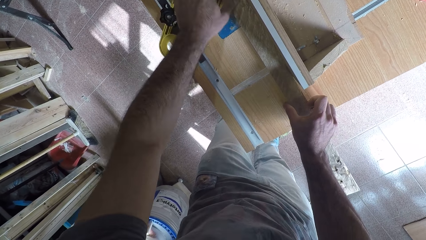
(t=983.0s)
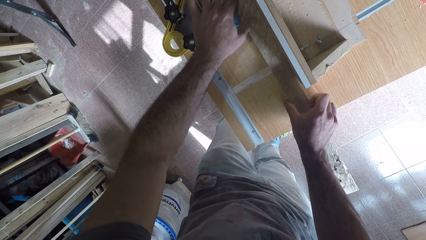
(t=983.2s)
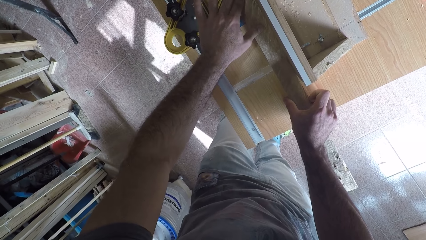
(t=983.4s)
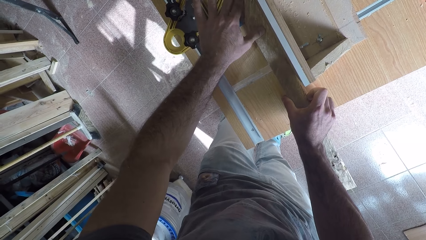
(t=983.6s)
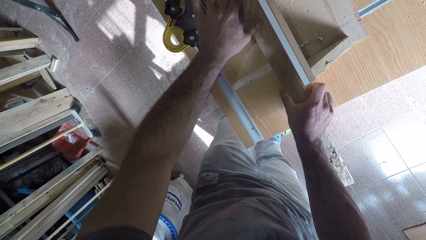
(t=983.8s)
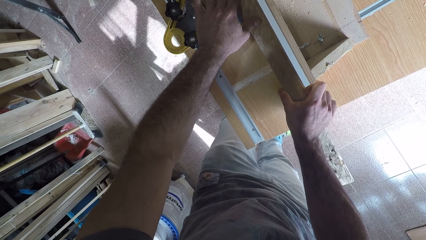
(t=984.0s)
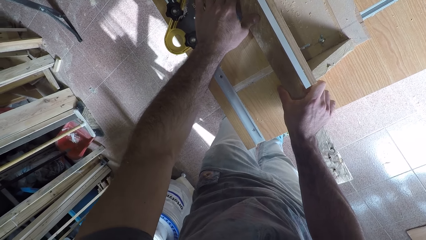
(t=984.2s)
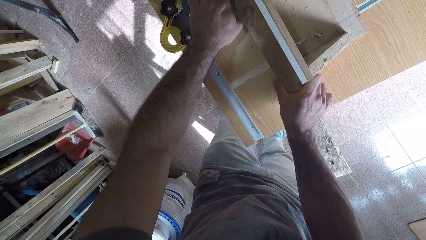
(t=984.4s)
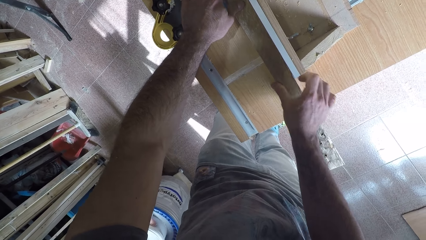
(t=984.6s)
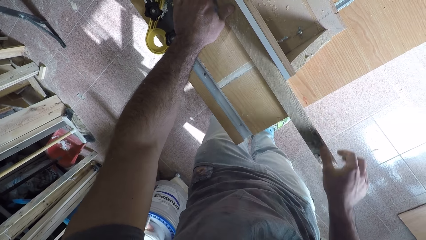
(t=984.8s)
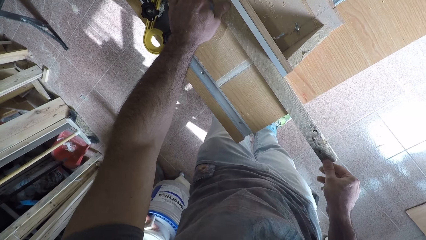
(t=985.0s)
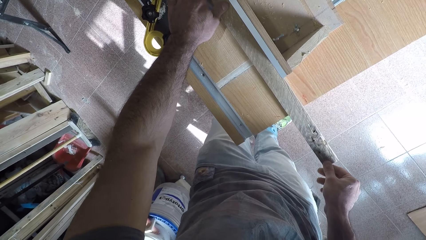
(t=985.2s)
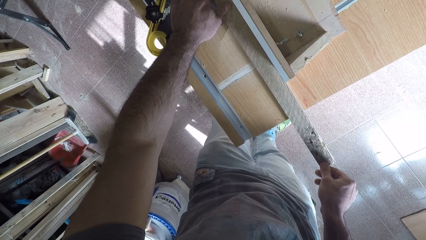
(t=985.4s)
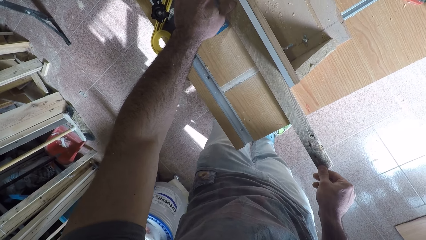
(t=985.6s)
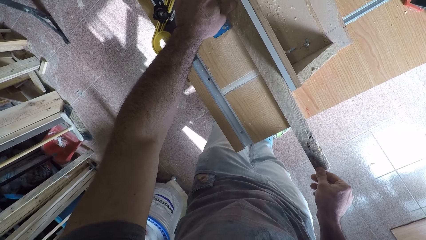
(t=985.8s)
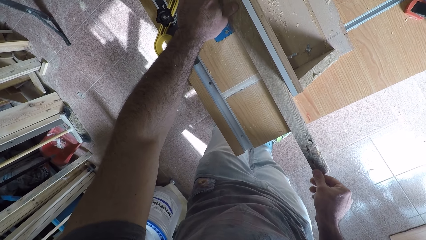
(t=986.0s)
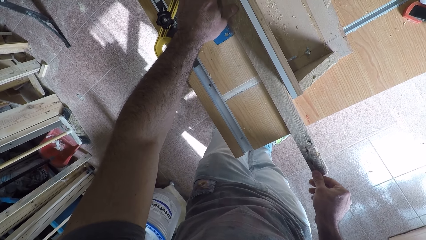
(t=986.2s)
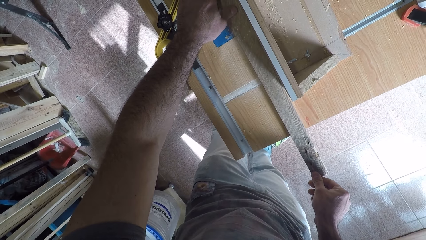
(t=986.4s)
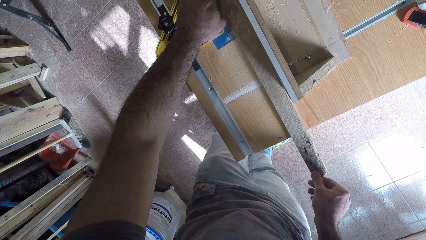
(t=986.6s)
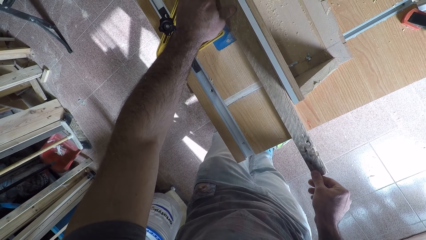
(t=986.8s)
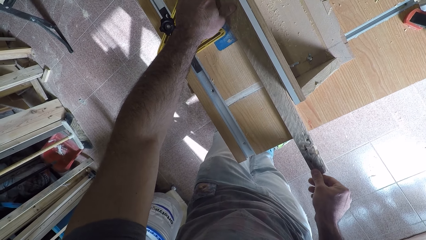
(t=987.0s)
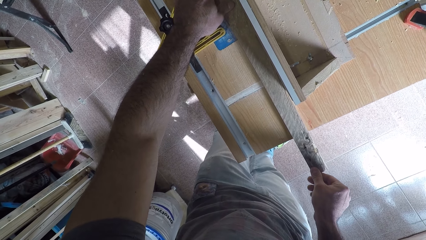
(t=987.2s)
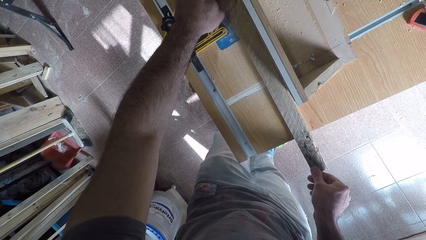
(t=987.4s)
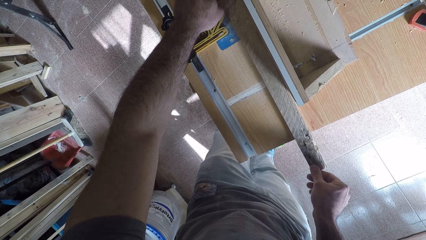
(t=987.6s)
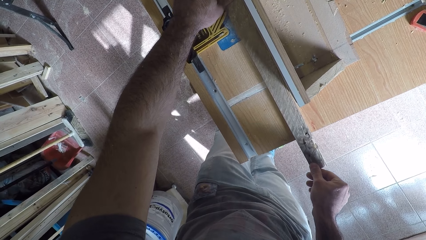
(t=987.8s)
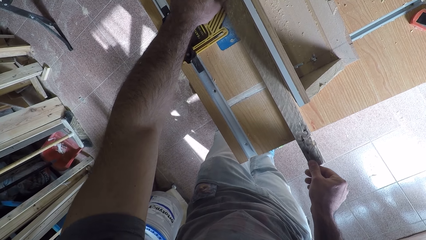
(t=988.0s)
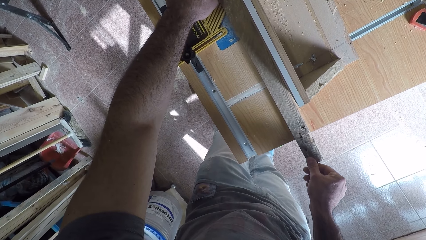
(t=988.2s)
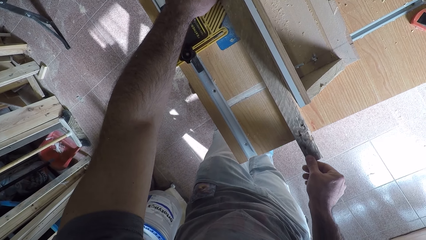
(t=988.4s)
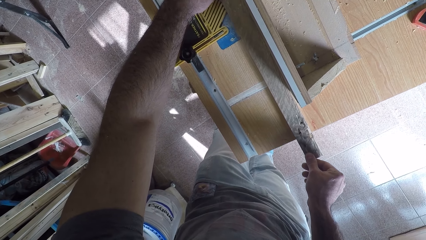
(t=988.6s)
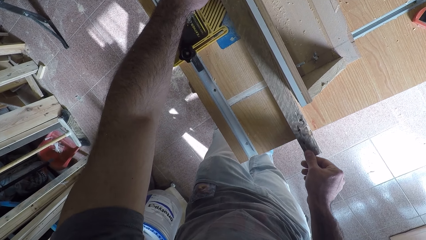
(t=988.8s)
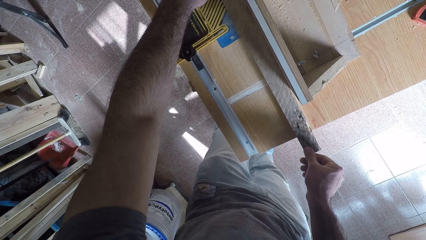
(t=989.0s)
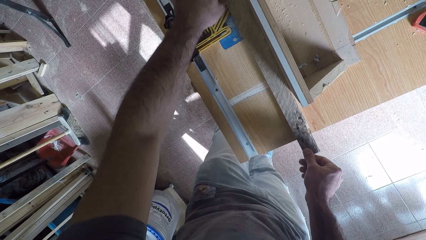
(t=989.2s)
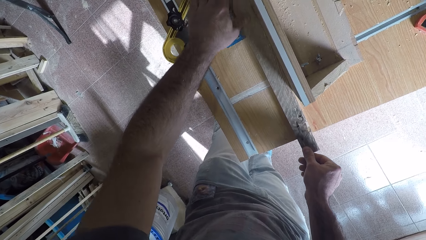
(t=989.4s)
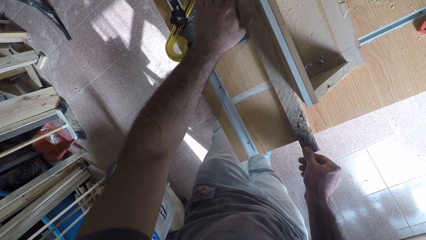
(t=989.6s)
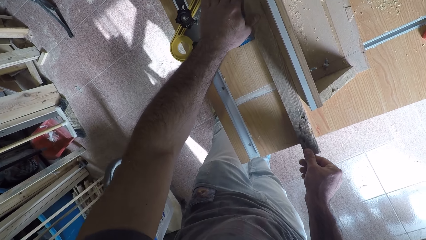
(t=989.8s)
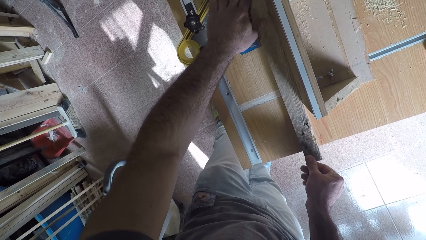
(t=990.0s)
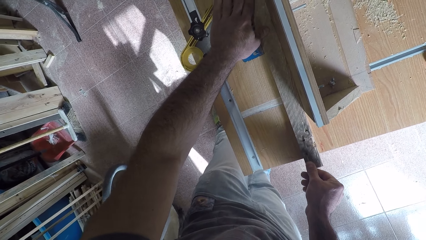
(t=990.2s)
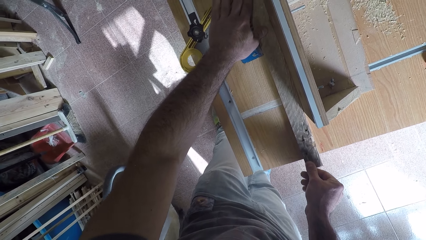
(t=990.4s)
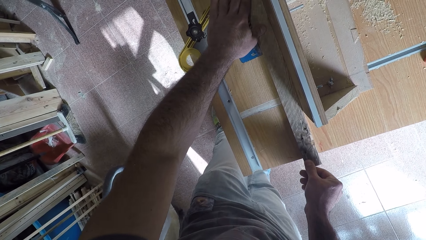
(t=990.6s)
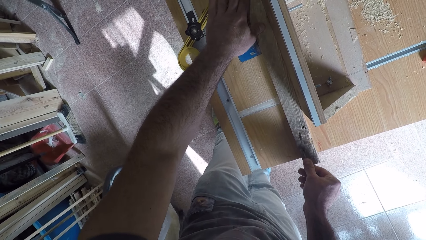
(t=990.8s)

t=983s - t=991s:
The camera wearer pushes the wood against the smoothing machine. He smoothens the wood. He adjusts the wood with his right hand.

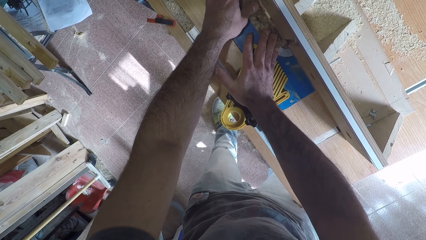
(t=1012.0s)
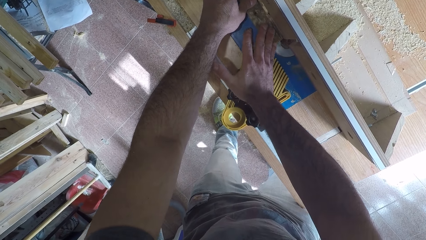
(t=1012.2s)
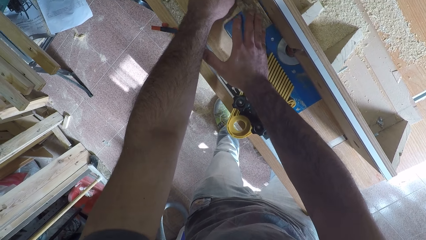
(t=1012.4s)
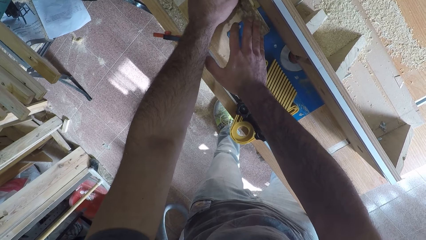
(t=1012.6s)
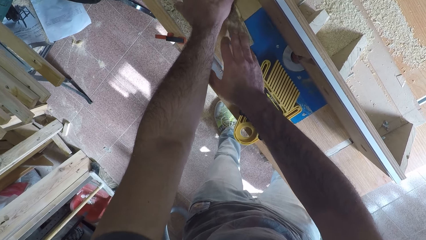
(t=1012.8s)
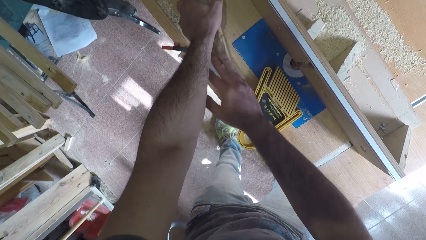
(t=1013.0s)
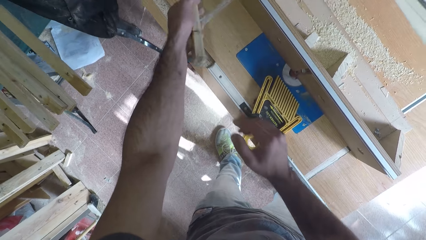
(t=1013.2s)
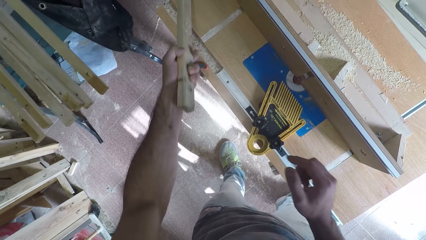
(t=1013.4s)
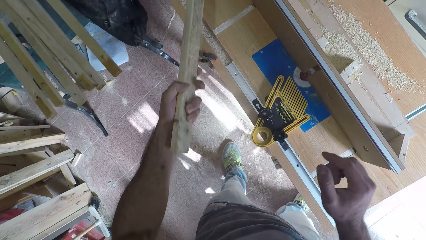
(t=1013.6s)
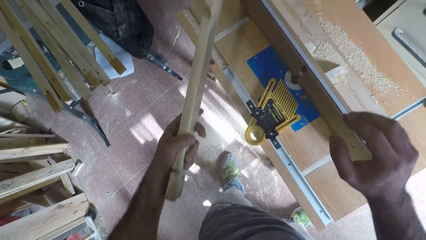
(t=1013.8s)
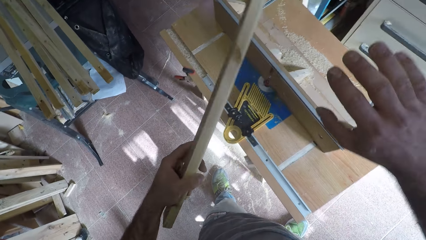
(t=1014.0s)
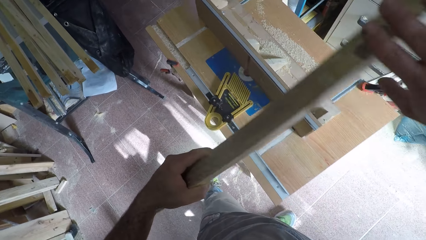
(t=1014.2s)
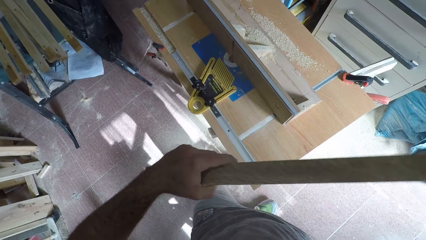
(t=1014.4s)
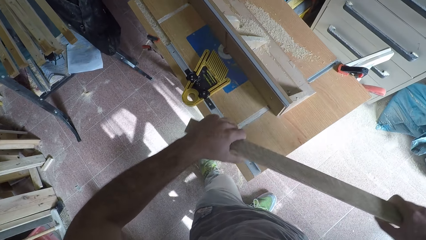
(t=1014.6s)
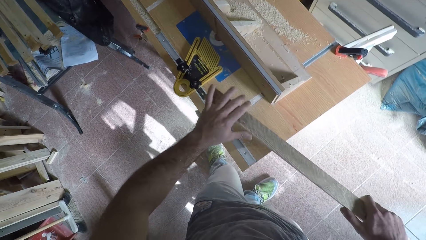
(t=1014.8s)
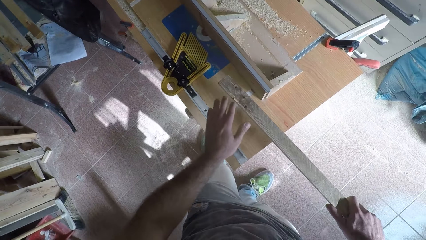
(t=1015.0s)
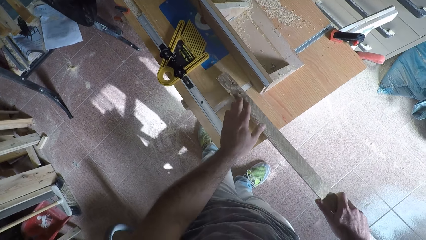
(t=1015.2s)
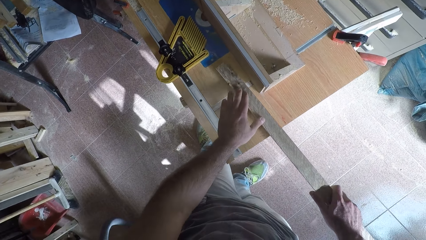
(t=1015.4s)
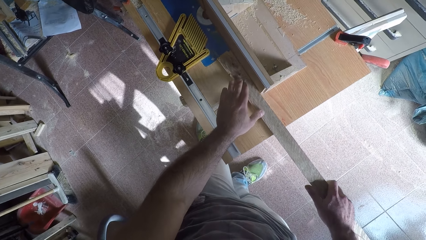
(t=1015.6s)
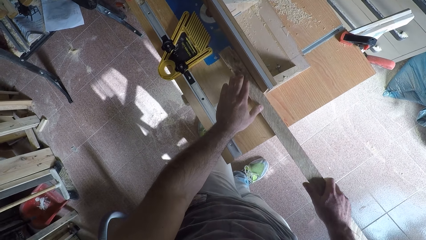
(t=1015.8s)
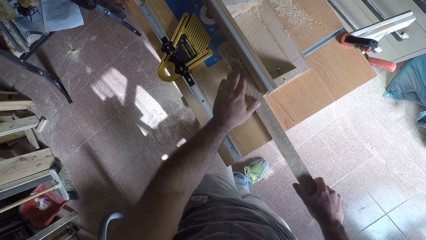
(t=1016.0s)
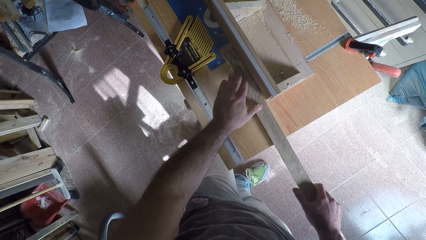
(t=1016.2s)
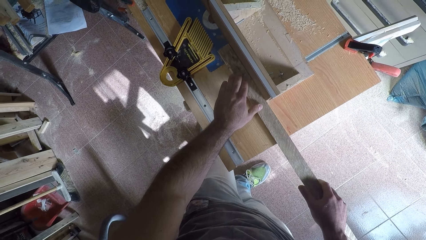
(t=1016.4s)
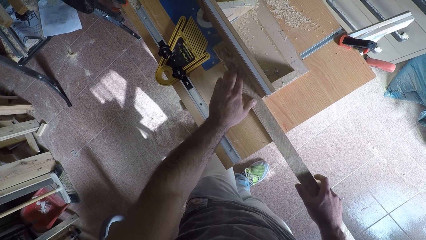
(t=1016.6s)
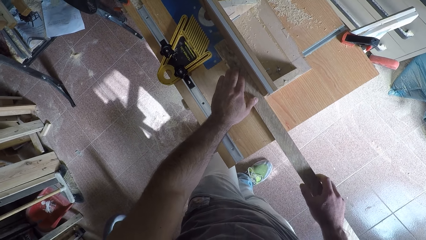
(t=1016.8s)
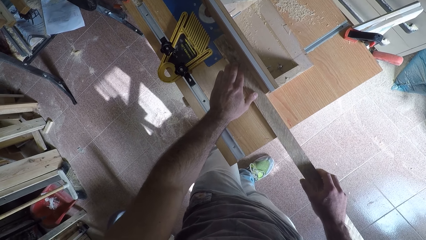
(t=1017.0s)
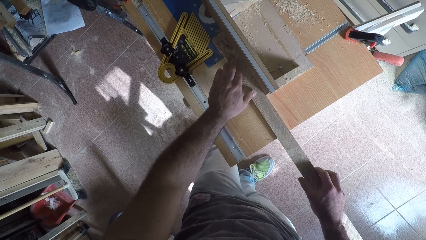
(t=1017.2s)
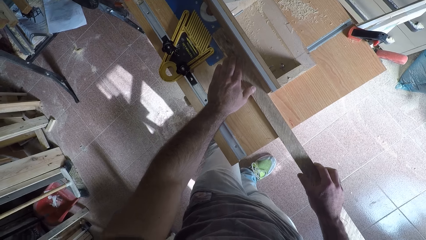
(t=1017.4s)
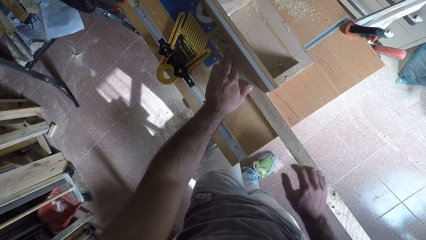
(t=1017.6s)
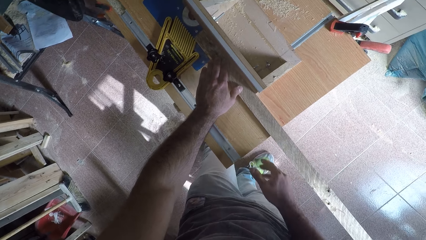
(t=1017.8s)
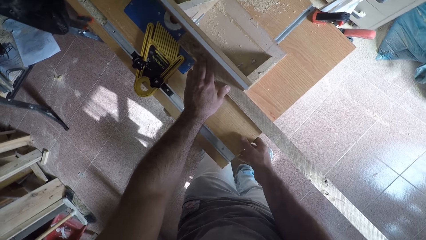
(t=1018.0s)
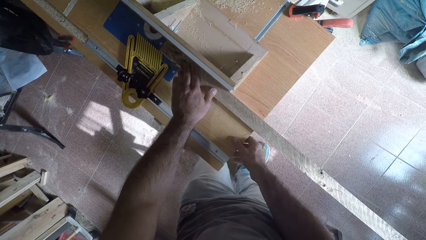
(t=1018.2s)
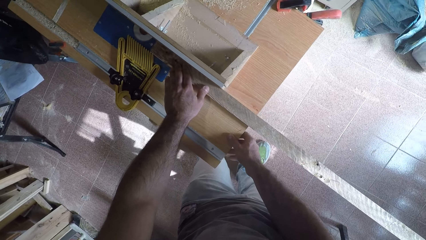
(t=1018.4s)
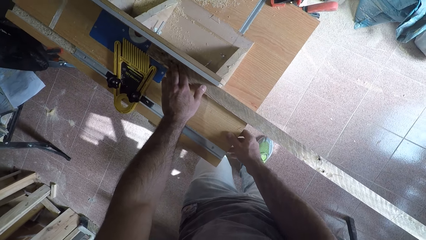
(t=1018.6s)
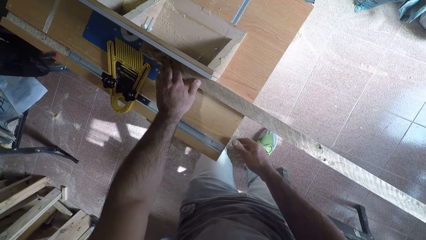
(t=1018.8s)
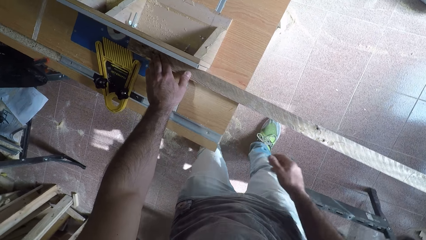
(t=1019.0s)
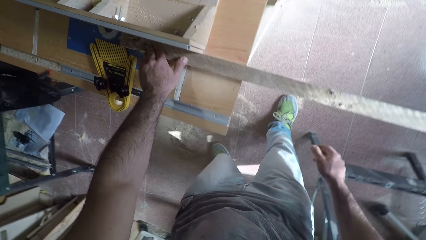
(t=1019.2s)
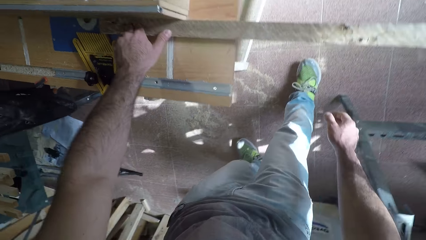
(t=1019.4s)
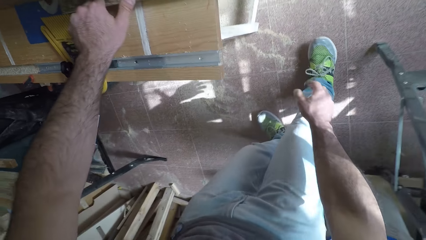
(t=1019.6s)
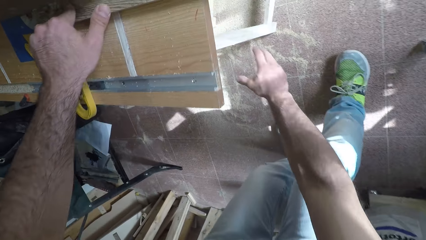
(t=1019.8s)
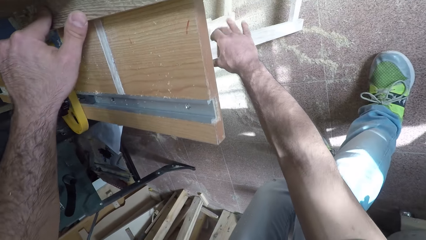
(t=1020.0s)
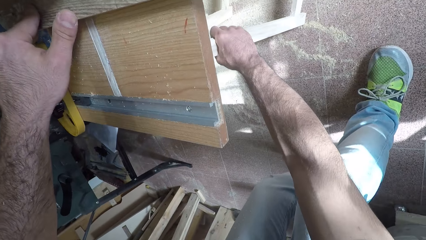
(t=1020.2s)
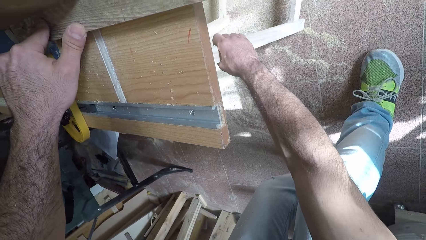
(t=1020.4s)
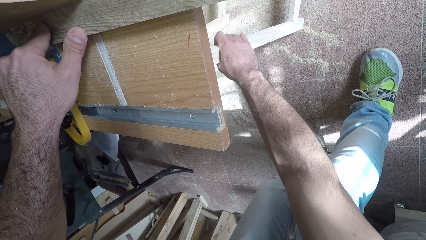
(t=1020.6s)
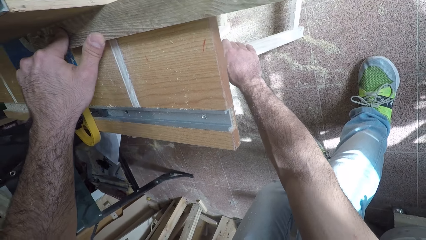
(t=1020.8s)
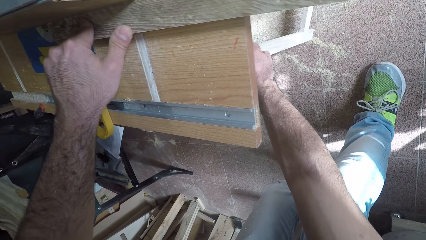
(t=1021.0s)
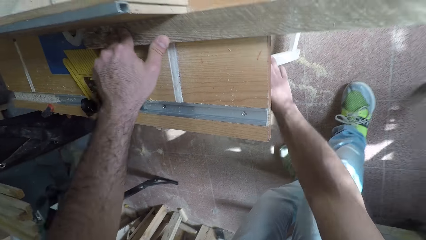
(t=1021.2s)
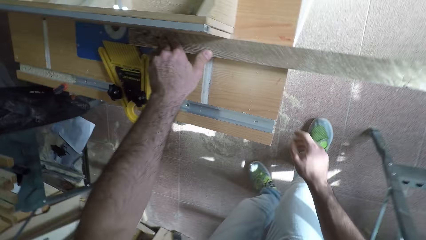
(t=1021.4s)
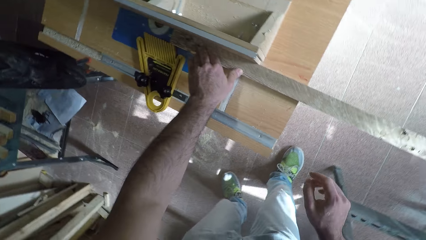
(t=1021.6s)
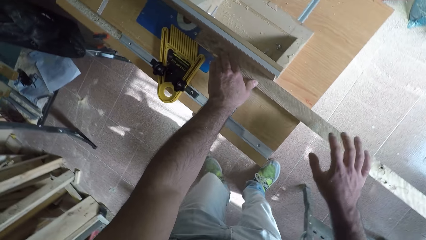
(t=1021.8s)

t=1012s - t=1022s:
The camera wearer holds the wood. He picks up the wood from the circular saw machine or smoothing machine. He holds the wood with both hands. He holds down the wood on the smoothing machine. He places back the wood on the circular saw machine. He holds the smoothing table. He bends beside the smoothing machine. He moves the smoothing machine. He adjusts the leg of the circular saw machine with his right hand.
